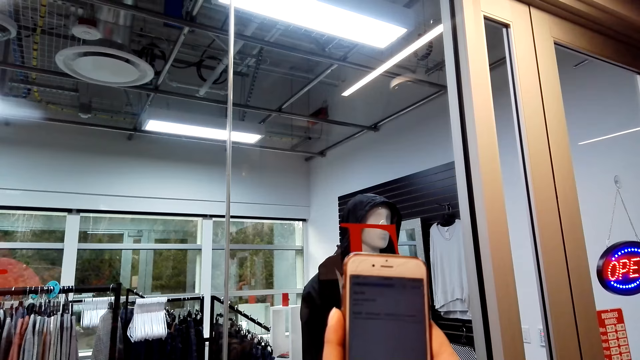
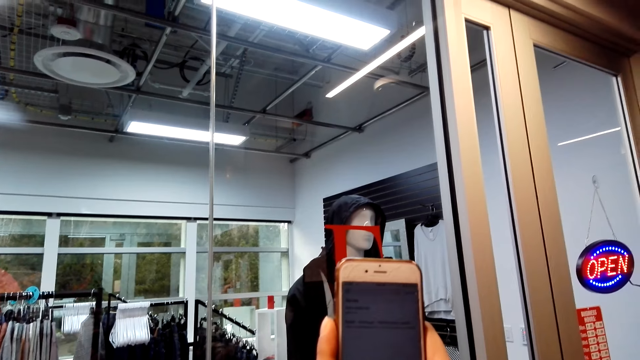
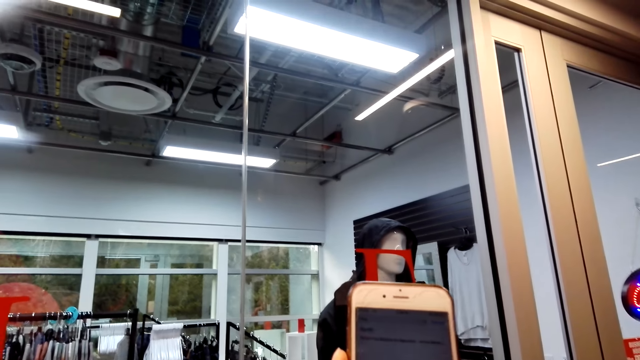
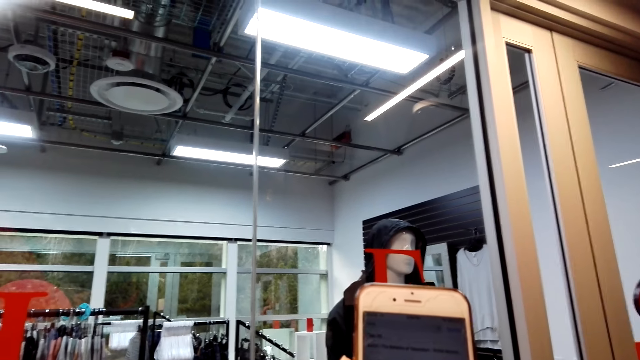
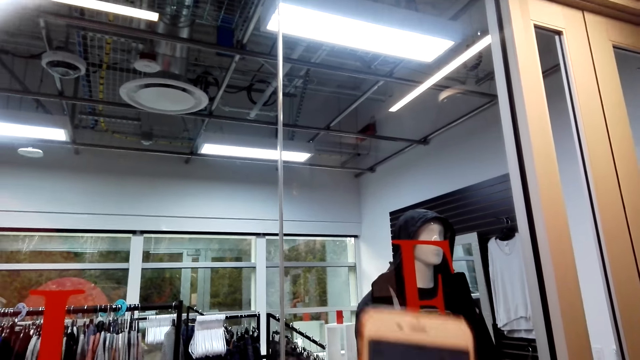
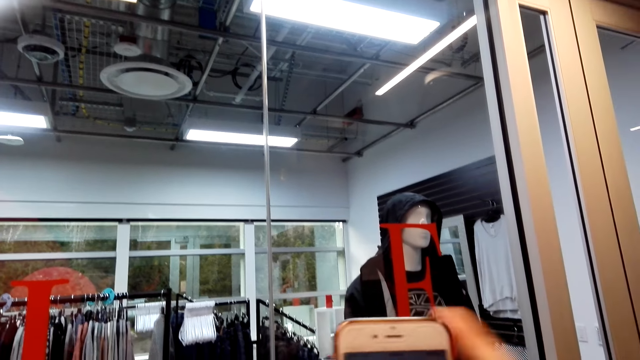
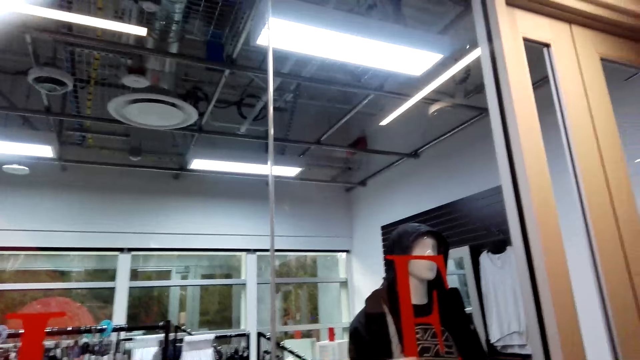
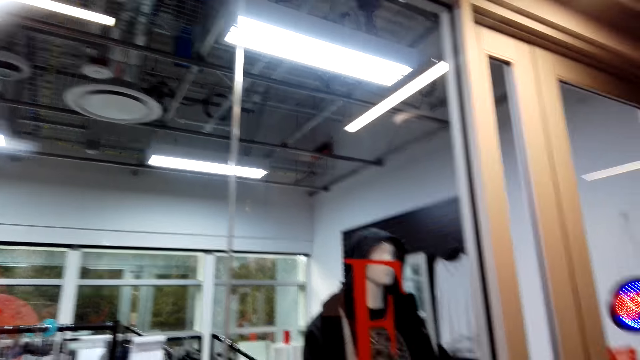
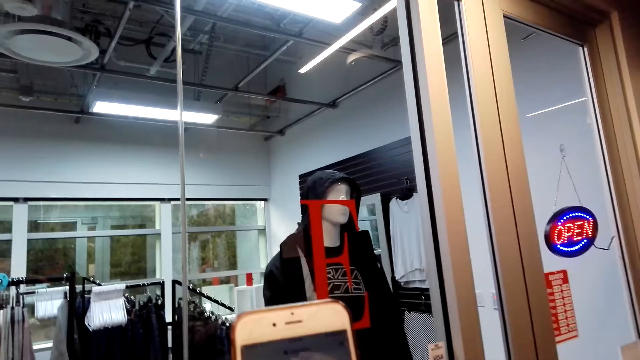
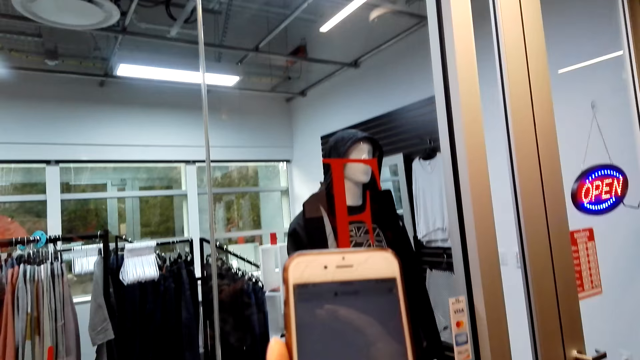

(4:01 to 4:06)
The camera wearer scrolls on the cell phone.

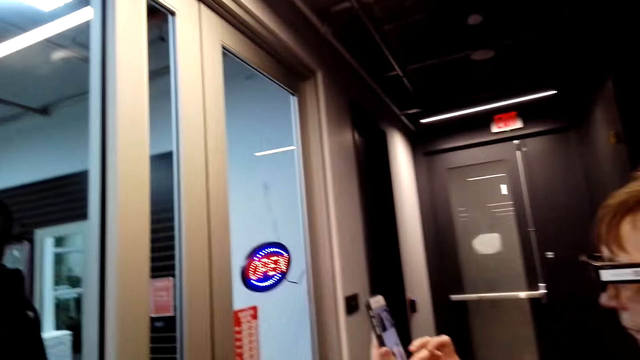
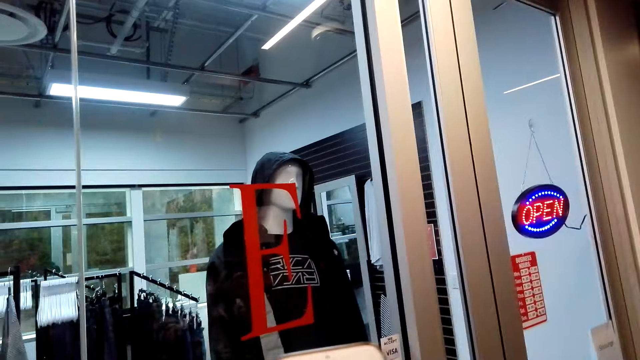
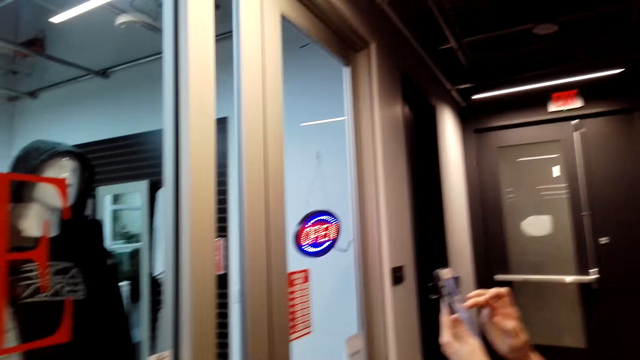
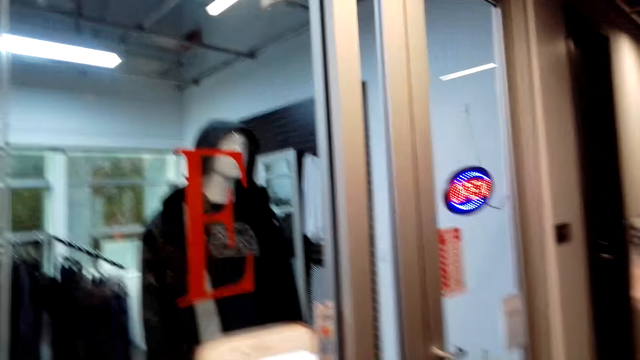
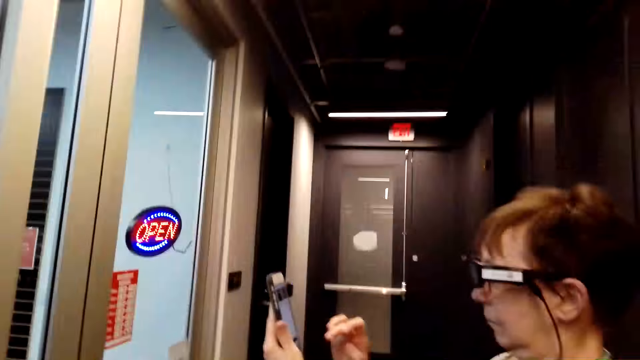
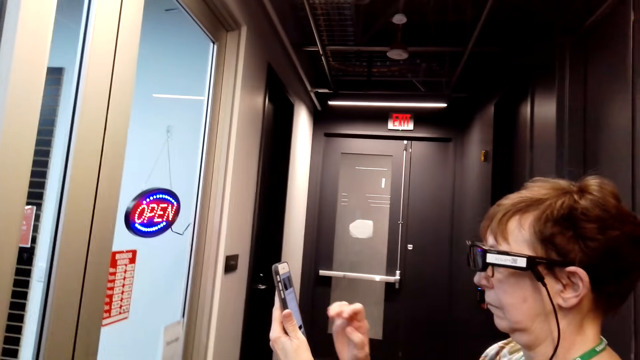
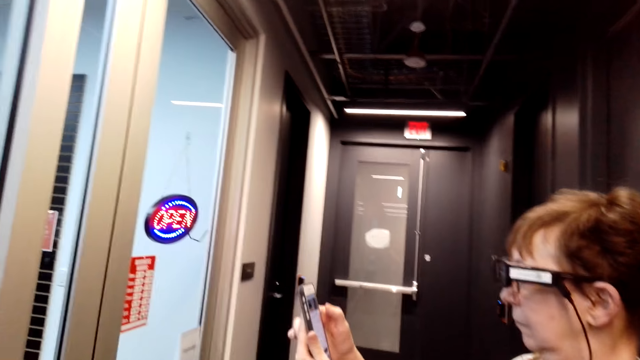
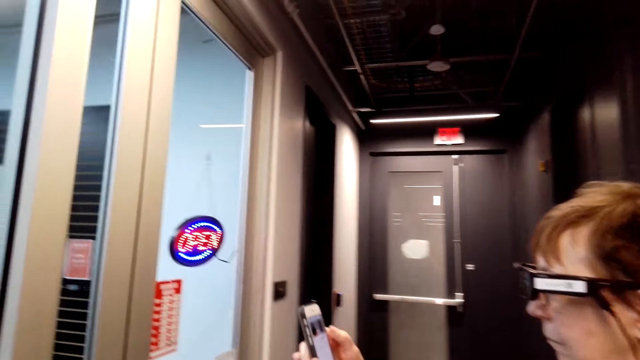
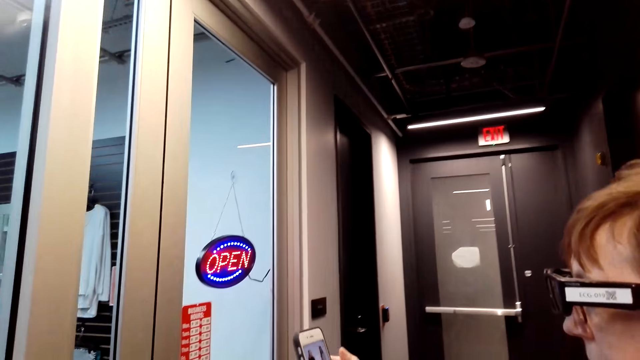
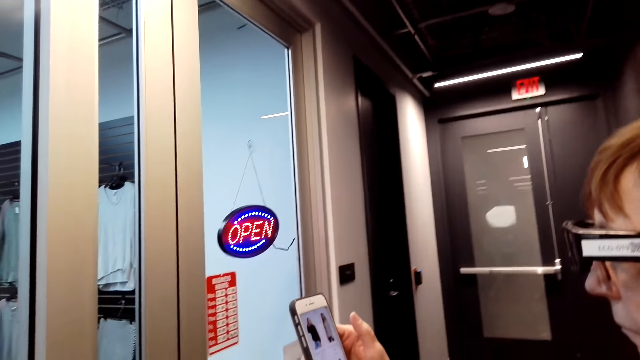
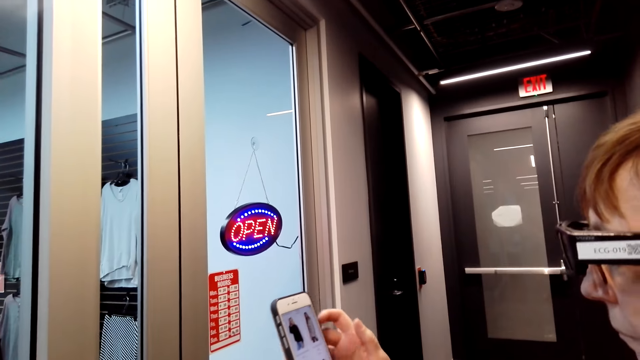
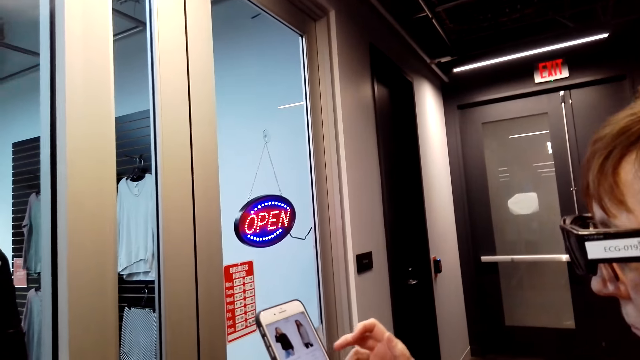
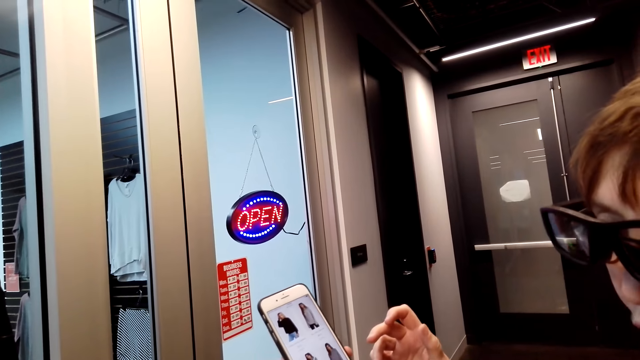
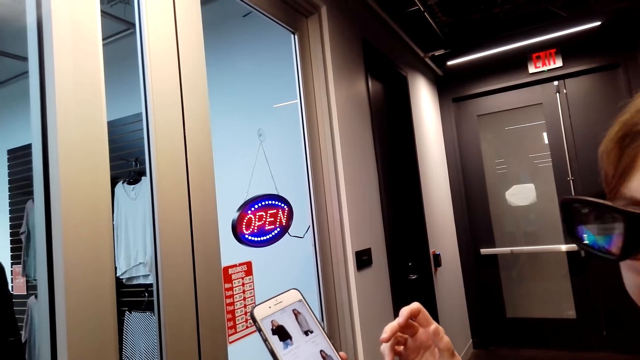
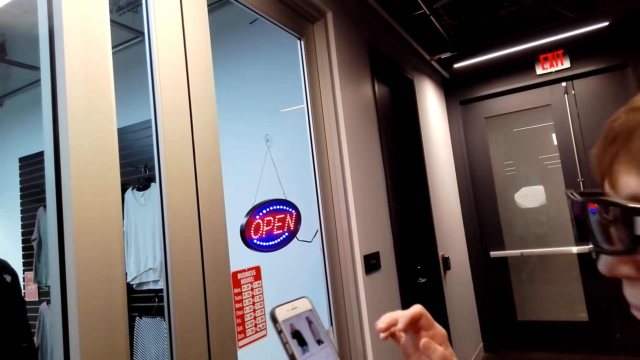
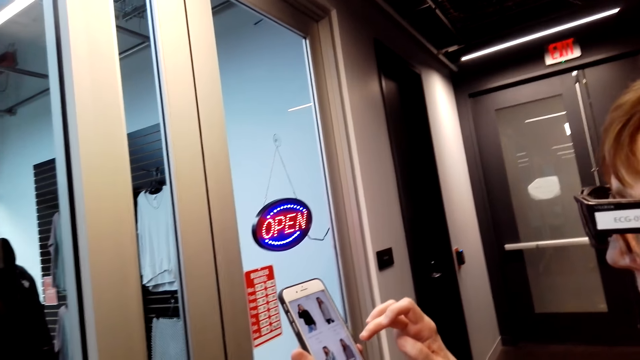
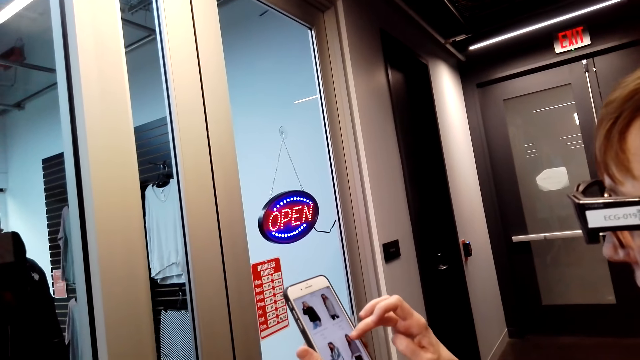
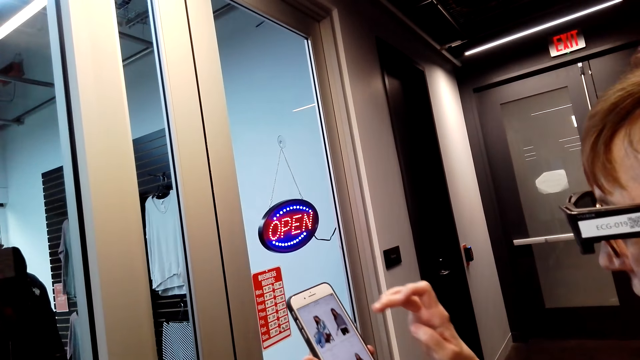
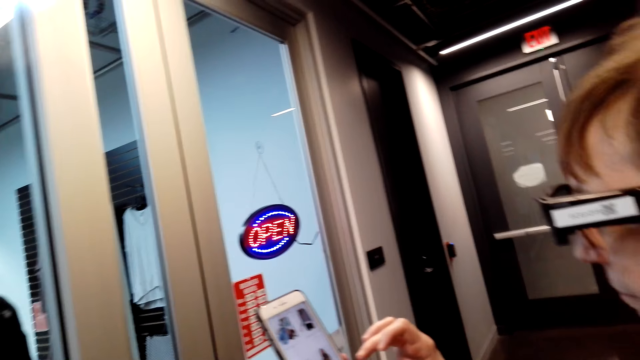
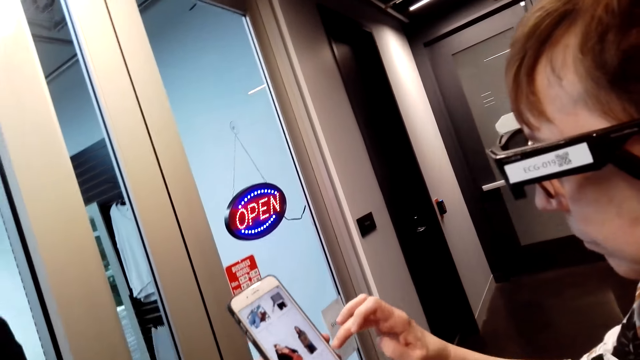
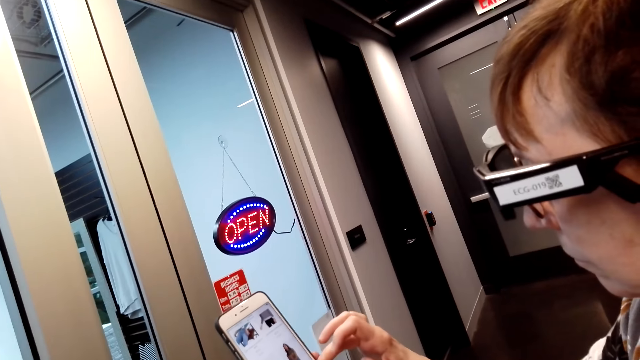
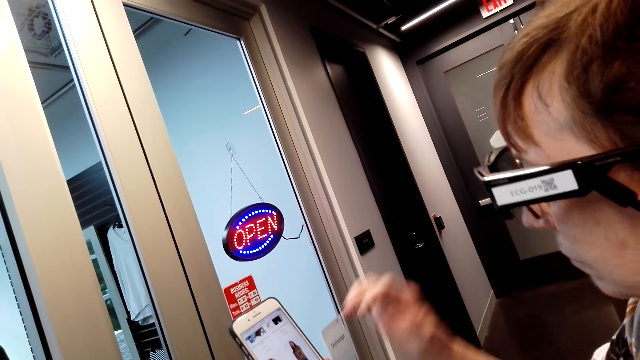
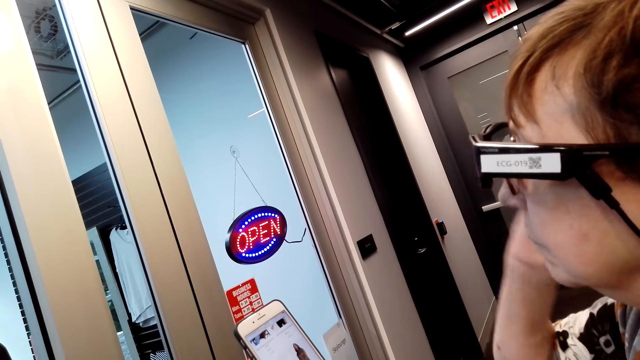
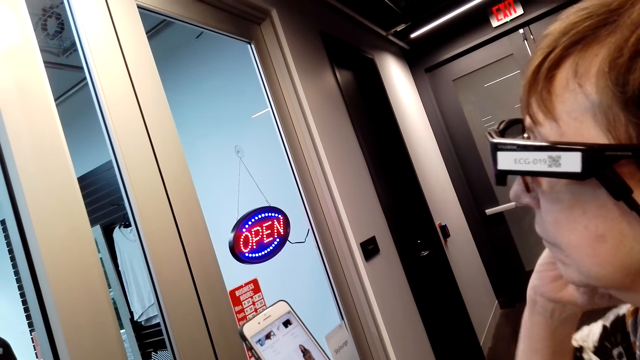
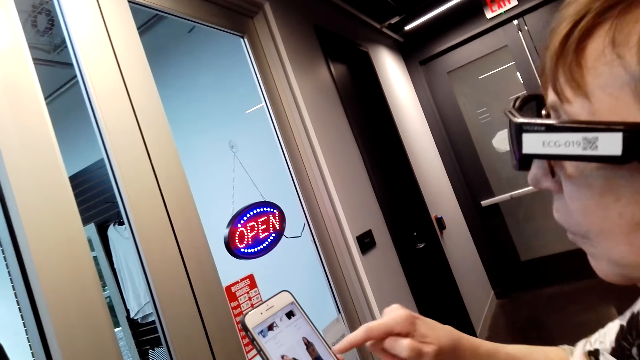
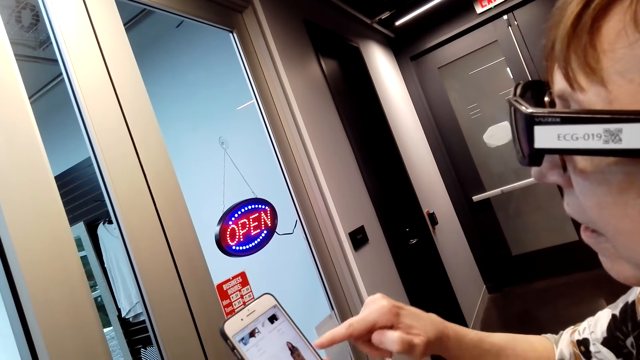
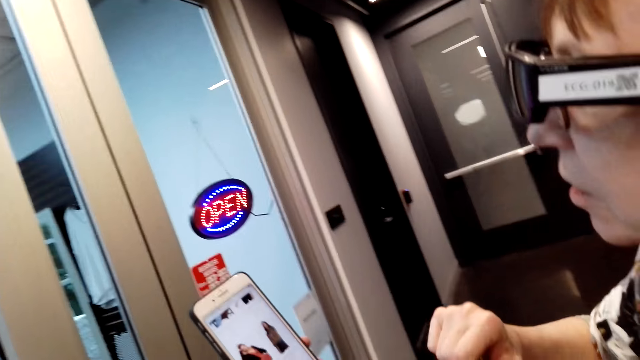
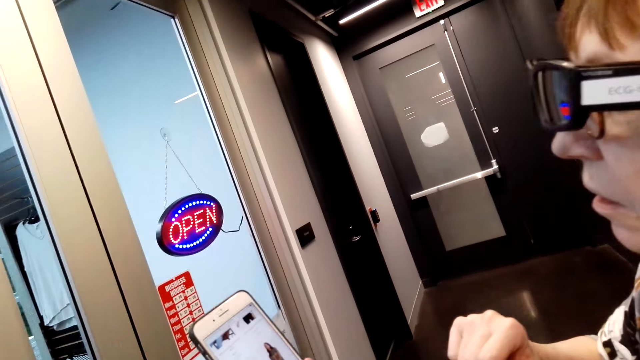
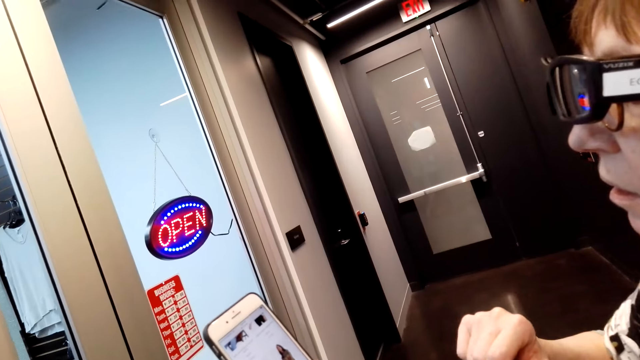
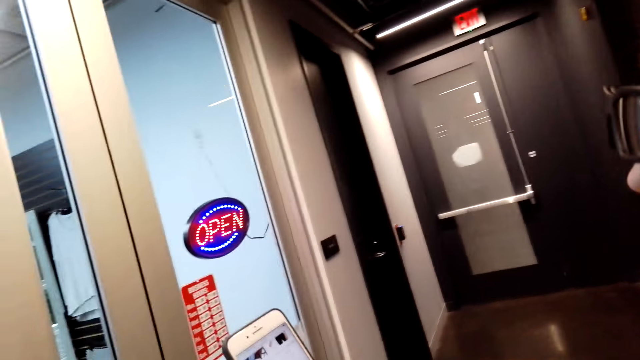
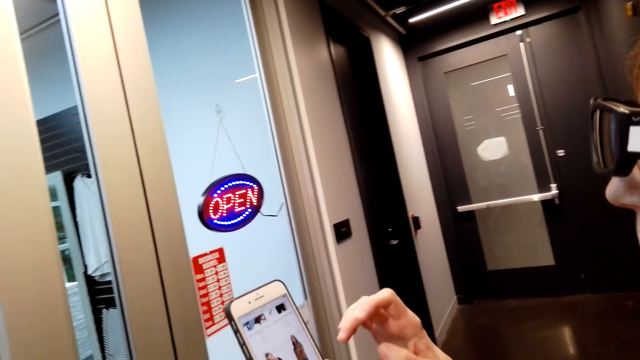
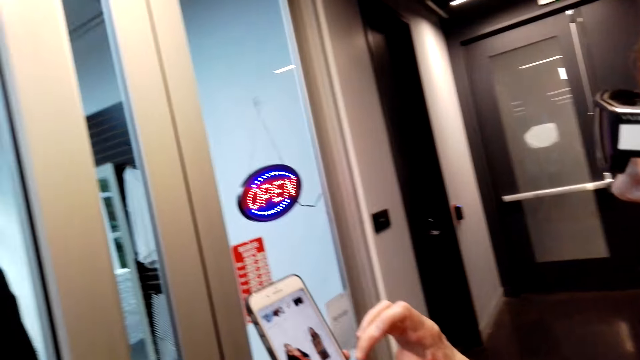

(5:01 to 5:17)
A woman operates the cellphone. The woman scrolls on the cell phone. The camera wearer talks with the woman. The woman adjusts the hair.
